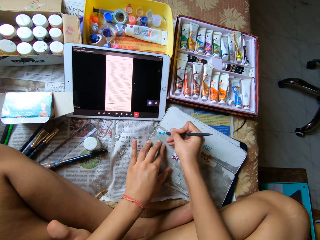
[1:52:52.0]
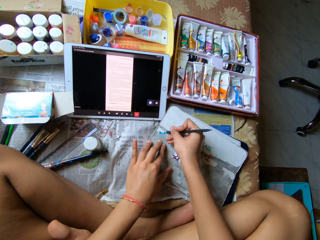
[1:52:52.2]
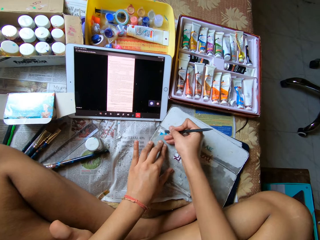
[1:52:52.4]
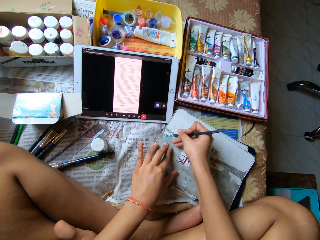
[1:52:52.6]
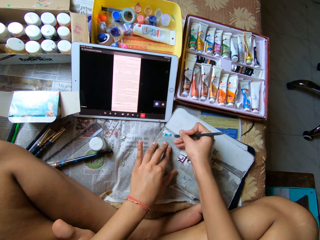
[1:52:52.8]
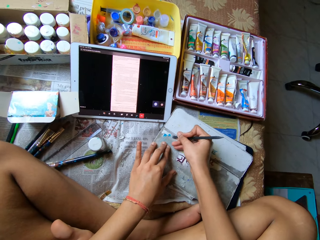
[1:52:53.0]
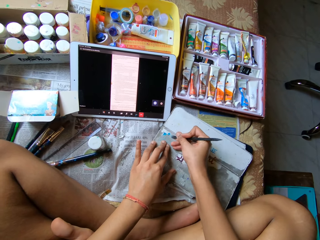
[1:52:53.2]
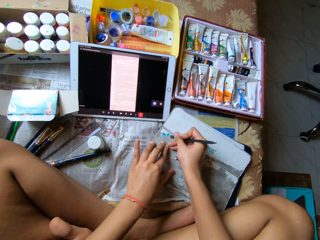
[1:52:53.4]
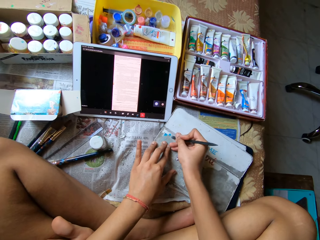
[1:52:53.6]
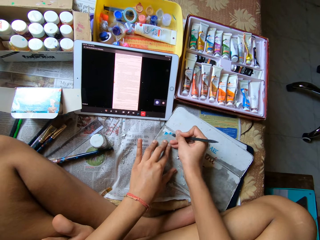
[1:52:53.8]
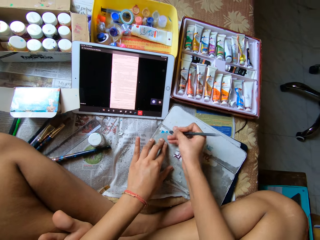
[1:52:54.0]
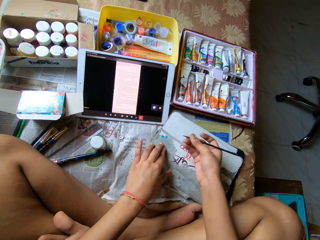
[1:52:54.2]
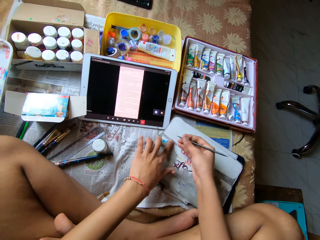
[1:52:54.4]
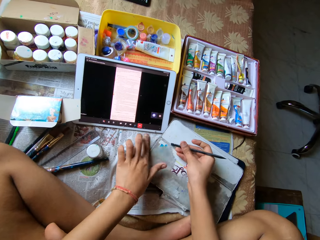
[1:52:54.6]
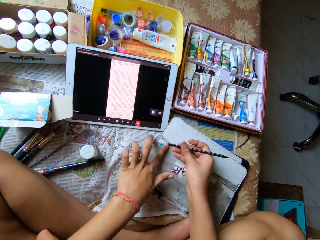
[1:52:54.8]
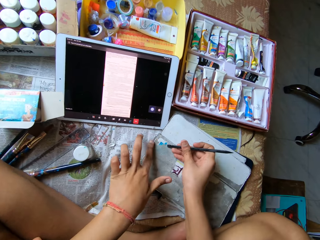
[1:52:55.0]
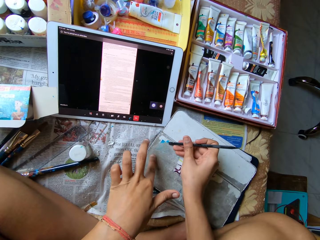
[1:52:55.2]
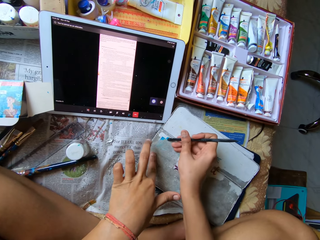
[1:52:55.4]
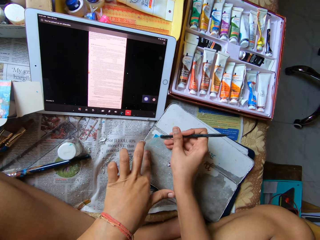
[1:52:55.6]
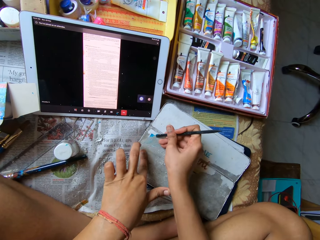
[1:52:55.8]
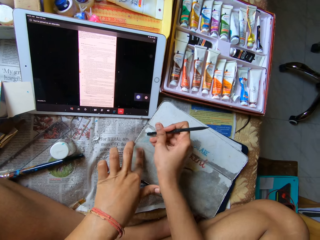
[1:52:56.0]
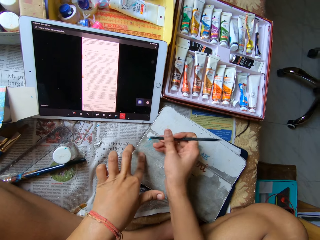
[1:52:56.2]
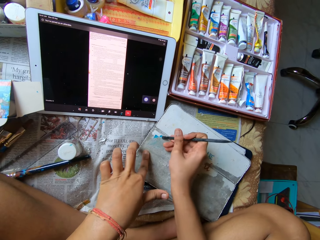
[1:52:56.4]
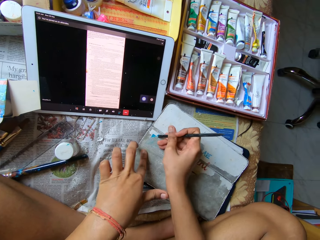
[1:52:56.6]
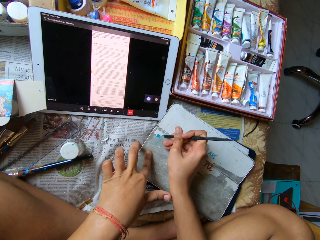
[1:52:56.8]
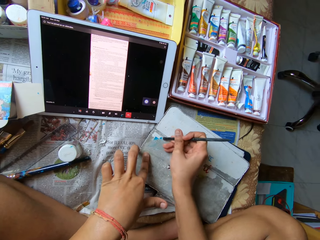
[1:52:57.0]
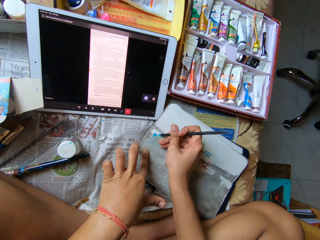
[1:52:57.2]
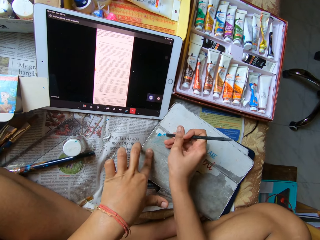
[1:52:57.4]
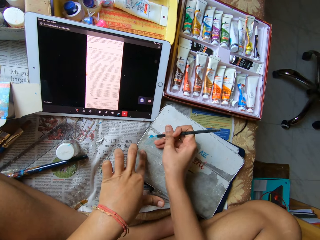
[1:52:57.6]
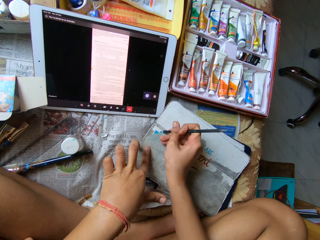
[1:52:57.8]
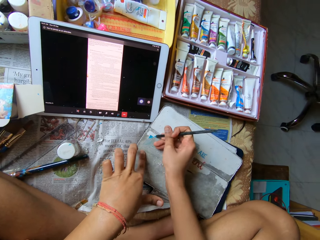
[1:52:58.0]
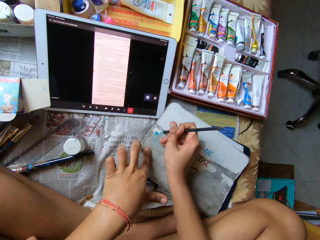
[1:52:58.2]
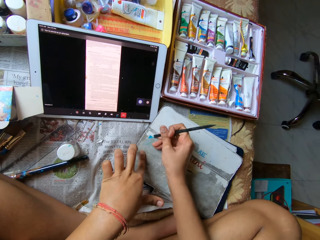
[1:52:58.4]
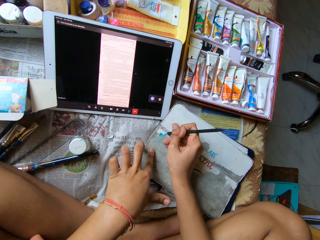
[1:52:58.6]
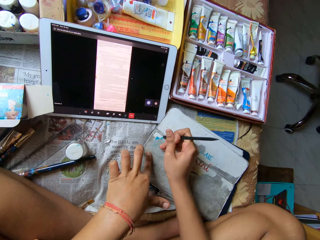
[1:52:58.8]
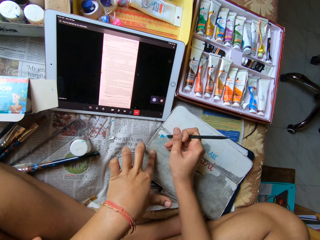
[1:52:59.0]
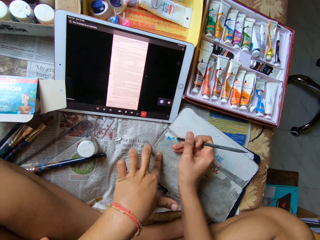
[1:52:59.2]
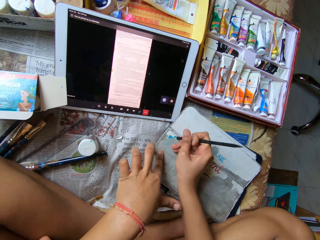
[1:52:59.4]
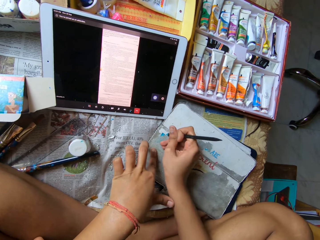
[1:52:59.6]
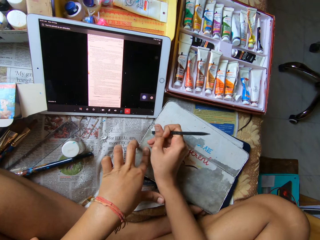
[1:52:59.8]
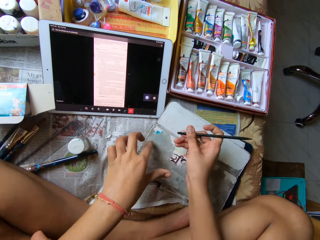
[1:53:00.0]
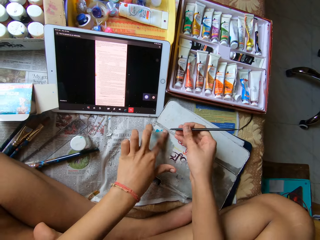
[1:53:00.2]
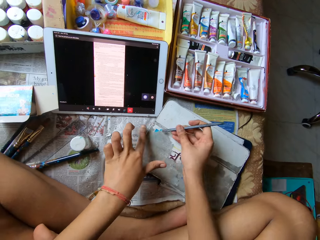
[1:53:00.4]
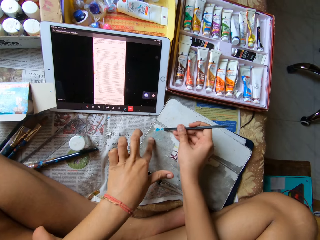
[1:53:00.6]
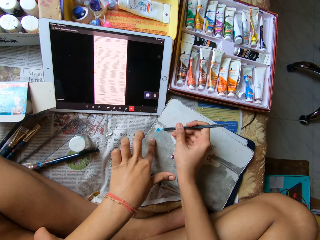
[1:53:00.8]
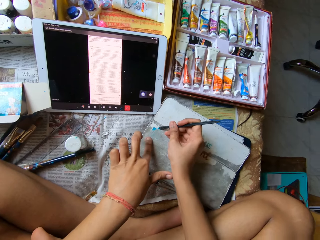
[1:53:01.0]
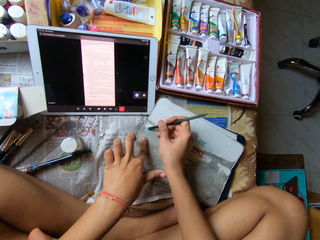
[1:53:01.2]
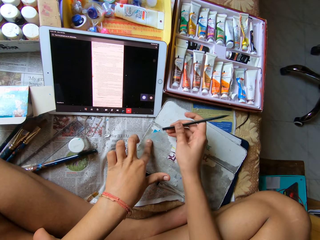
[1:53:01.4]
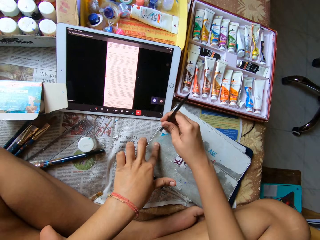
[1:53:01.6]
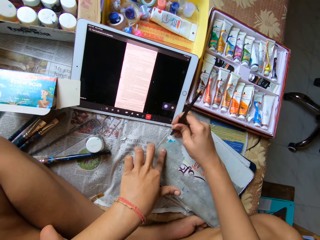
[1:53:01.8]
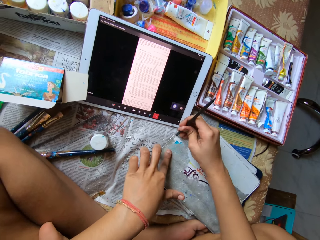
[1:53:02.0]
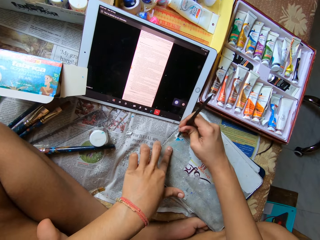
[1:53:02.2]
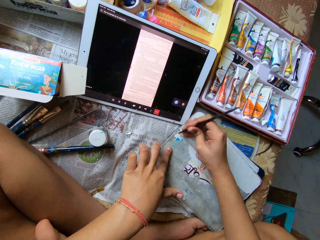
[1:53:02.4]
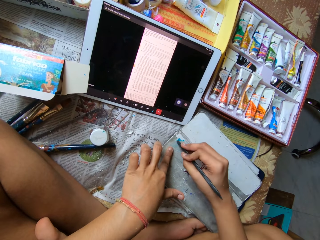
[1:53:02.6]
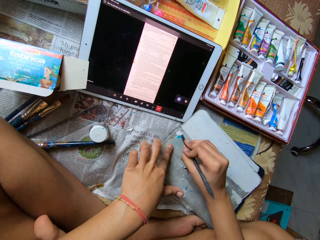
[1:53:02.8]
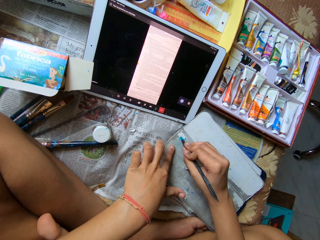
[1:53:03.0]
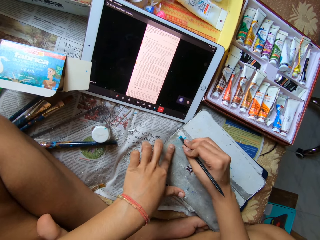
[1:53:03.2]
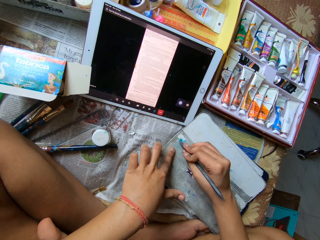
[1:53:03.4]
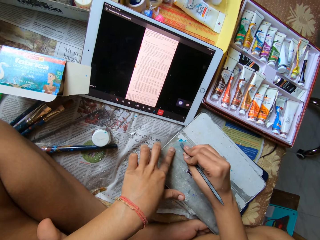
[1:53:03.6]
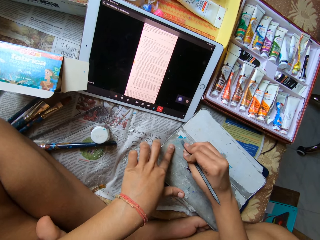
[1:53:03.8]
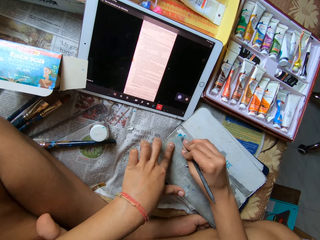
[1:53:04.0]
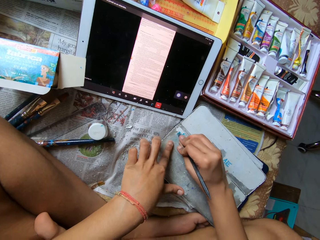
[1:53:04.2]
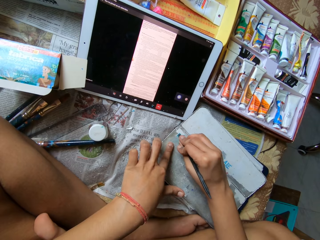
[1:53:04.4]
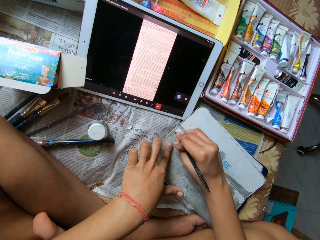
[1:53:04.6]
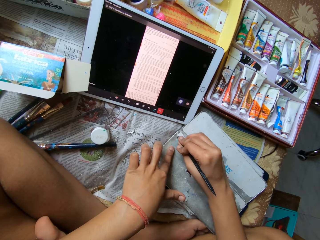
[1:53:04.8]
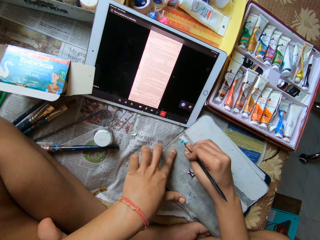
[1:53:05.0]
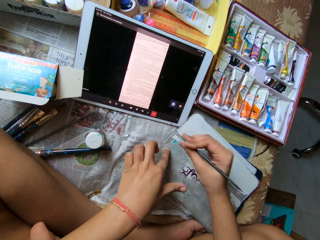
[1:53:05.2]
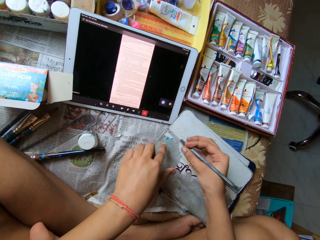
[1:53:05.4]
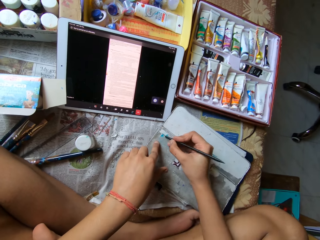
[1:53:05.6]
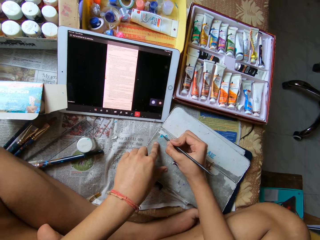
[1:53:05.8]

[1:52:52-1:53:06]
The camera wearer wipes off dirt with her left finger. She smoothens the pouch with her left hand. She scratches the pouch or notebook on the bed with the bottom of the pencil in her right hand. She wipes off dirt with her left finger. She smoothens the pouch with her left hand. She scratches the pouch on the bed with the bottom of the pencil in her right hand.

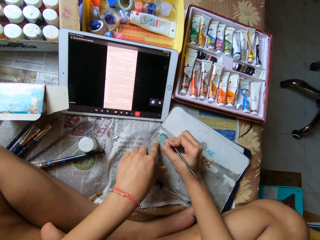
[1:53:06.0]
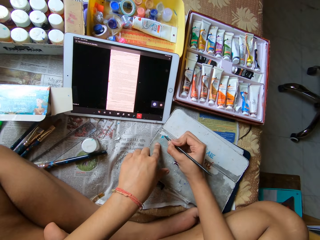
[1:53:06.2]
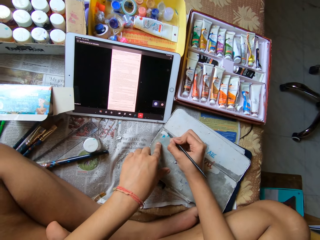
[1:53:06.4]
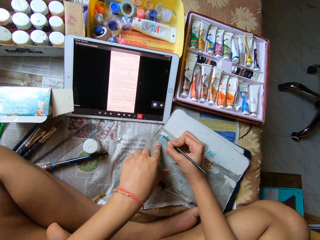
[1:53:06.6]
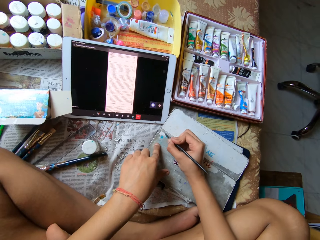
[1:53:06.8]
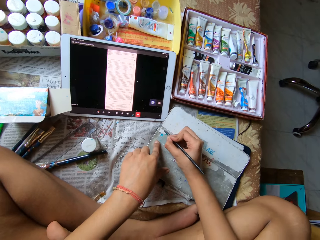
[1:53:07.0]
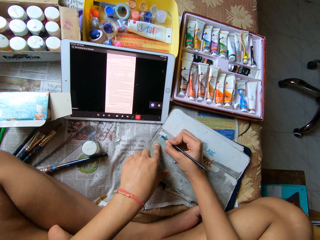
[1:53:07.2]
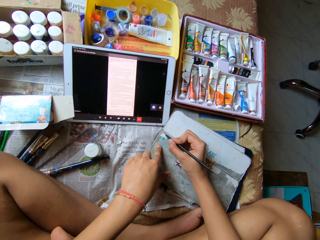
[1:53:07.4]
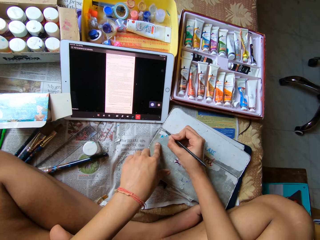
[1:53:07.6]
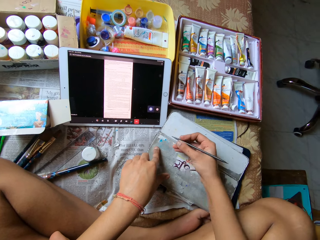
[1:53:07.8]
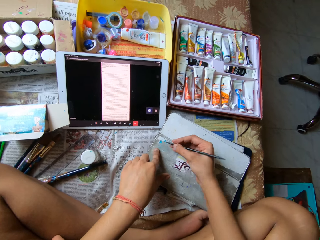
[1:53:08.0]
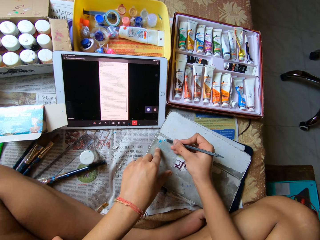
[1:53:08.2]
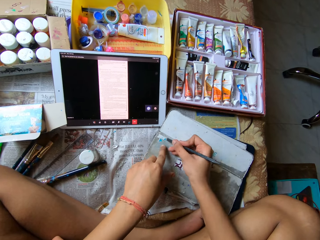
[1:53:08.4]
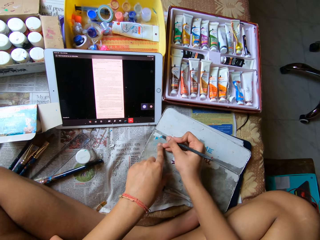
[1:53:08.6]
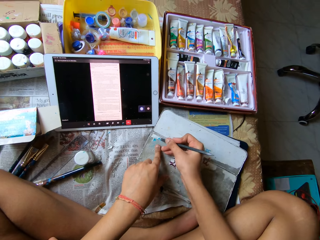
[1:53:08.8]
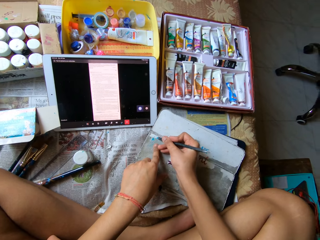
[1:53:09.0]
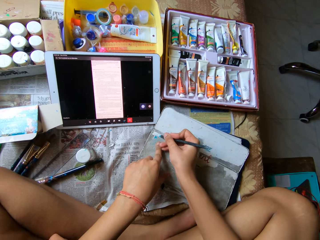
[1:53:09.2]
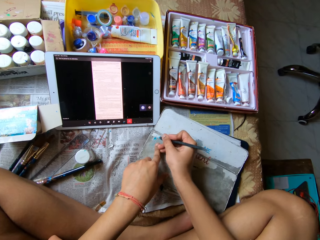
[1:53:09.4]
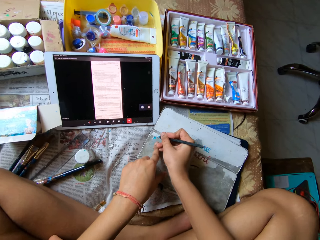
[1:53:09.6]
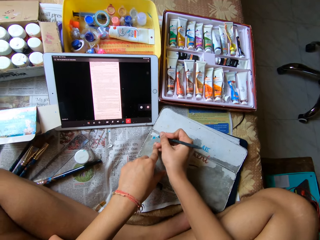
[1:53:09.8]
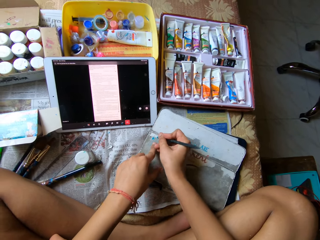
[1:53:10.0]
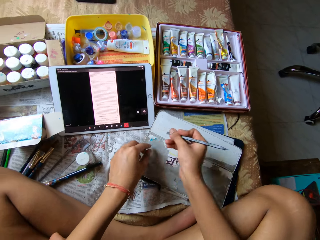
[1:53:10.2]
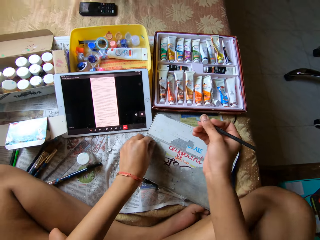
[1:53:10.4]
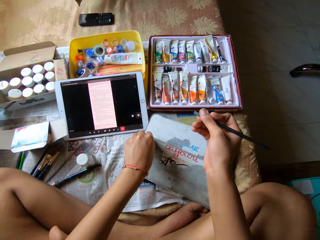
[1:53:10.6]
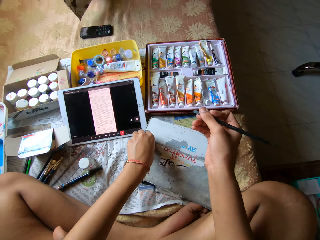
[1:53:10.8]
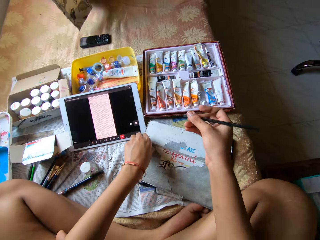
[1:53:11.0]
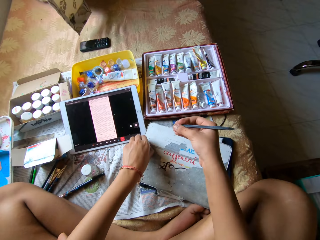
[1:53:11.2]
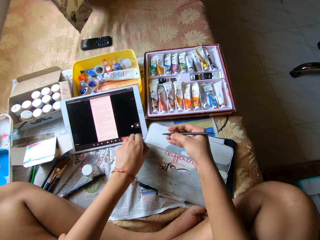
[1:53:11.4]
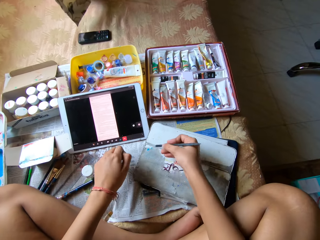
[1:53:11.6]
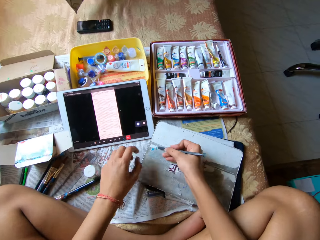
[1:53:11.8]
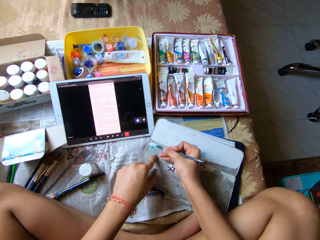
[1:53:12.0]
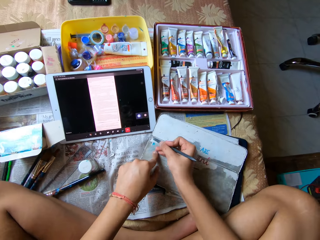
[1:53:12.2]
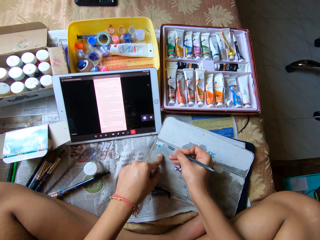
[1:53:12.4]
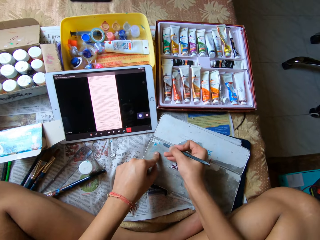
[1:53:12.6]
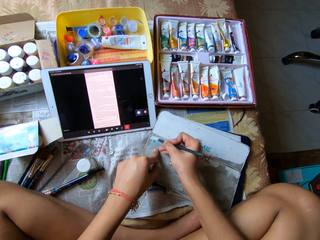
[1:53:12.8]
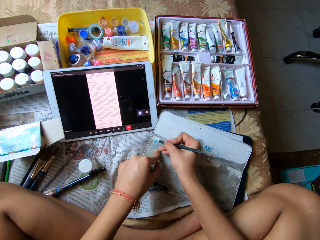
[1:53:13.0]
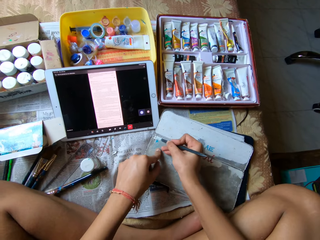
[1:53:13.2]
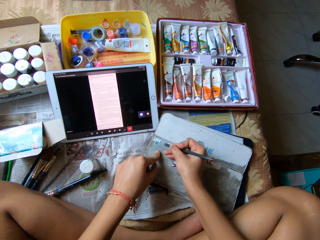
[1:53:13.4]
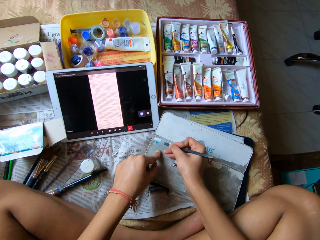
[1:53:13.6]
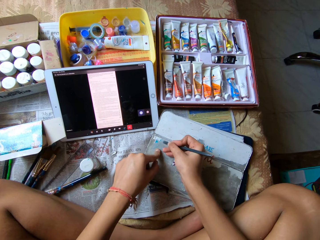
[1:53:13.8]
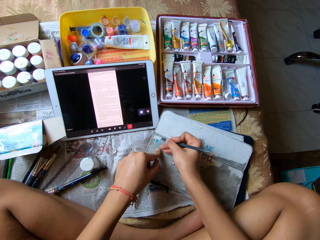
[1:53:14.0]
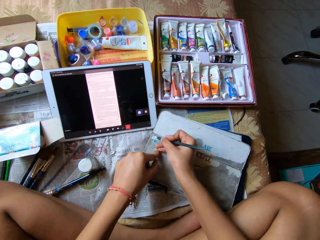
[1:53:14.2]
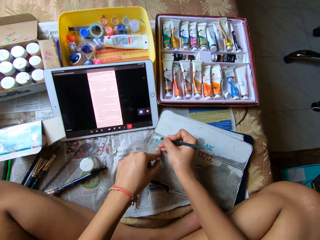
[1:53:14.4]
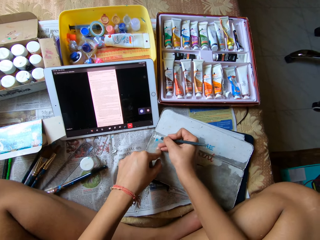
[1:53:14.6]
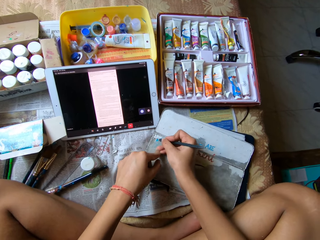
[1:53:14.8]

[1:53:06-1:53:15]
The camera wearer peels the pouch on the bed with her left hand. She scratches the pouch or notebook on the bed with the bottom of the pencil in her right hand.
